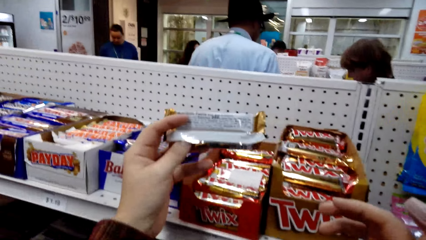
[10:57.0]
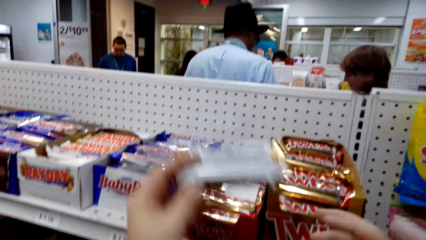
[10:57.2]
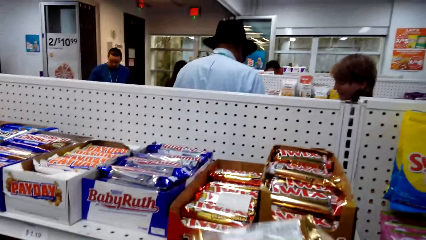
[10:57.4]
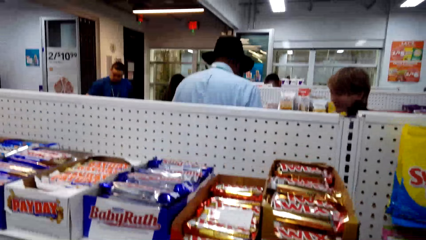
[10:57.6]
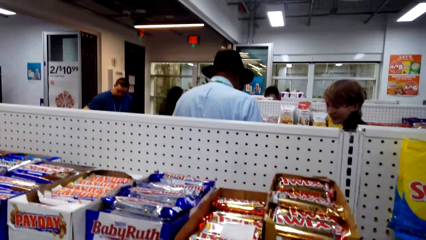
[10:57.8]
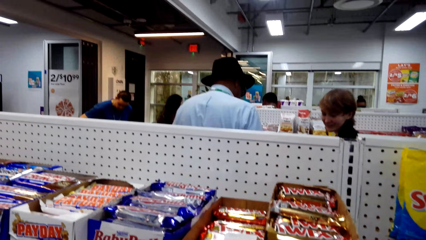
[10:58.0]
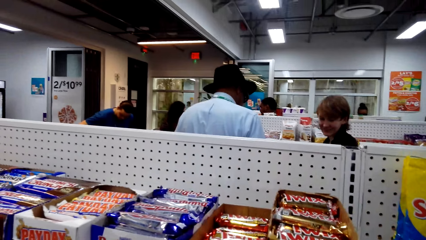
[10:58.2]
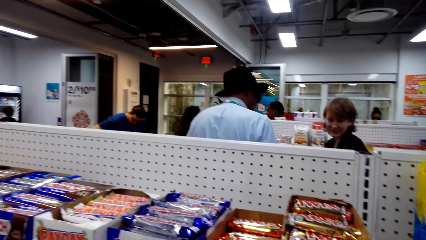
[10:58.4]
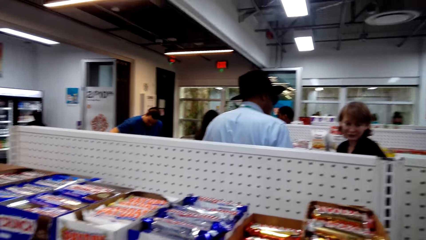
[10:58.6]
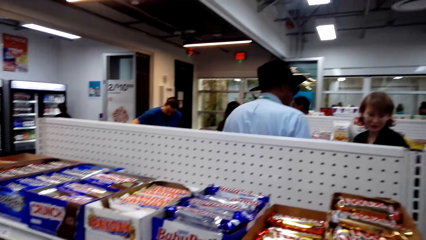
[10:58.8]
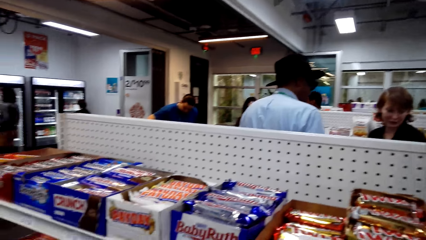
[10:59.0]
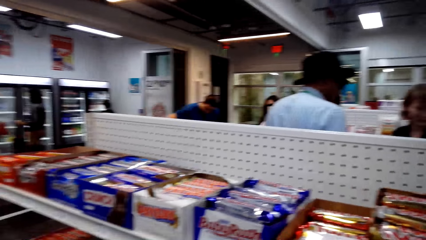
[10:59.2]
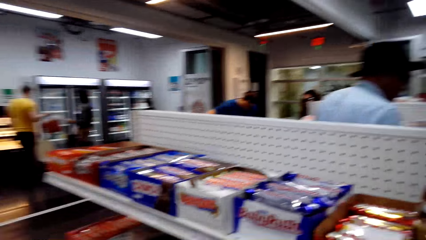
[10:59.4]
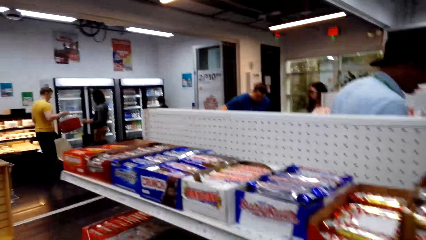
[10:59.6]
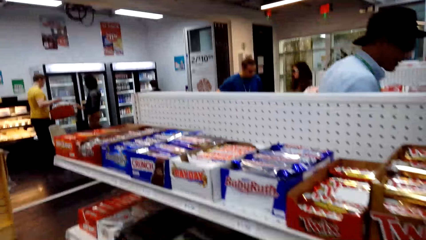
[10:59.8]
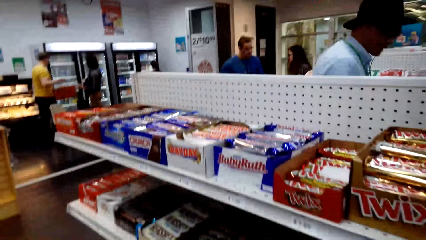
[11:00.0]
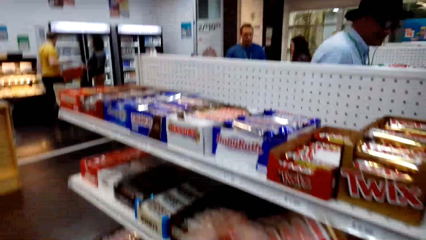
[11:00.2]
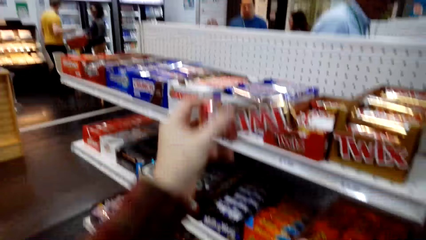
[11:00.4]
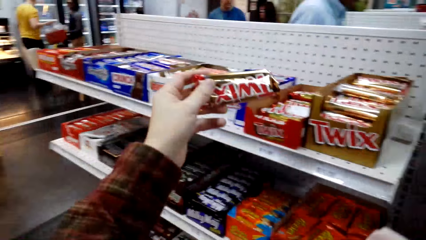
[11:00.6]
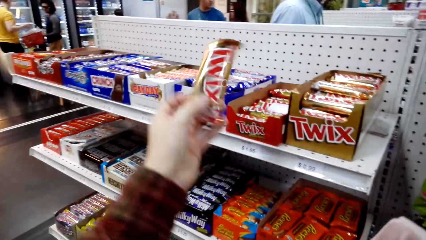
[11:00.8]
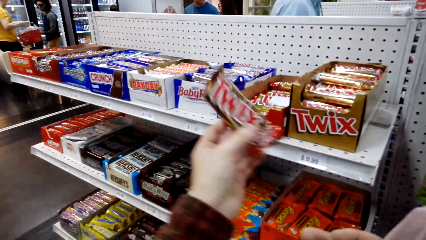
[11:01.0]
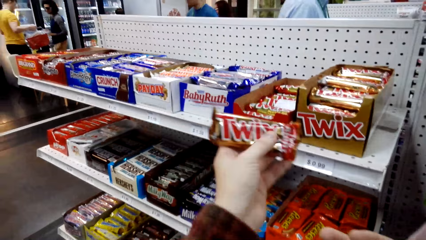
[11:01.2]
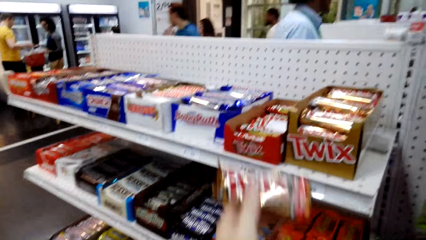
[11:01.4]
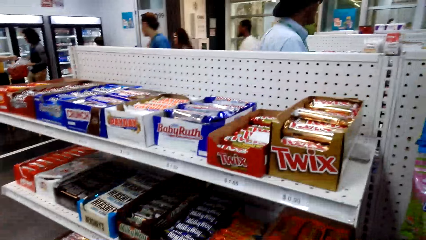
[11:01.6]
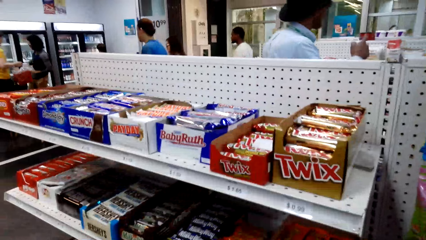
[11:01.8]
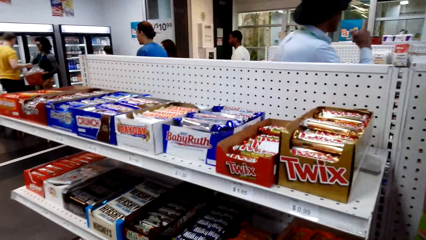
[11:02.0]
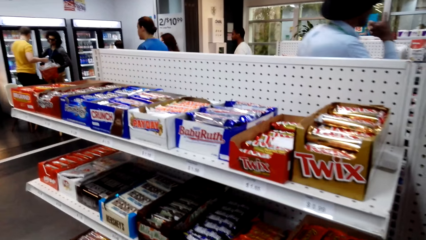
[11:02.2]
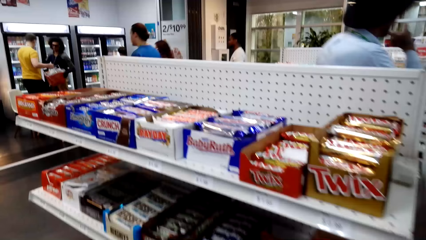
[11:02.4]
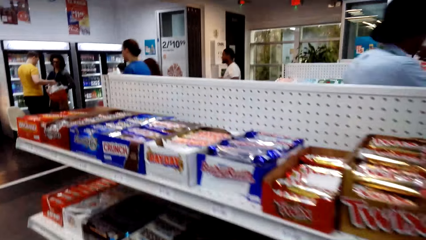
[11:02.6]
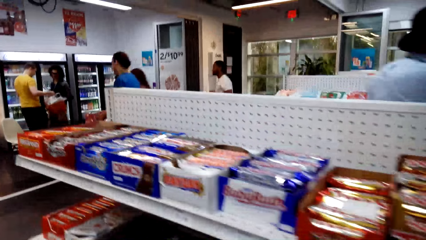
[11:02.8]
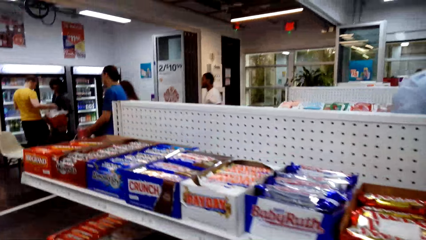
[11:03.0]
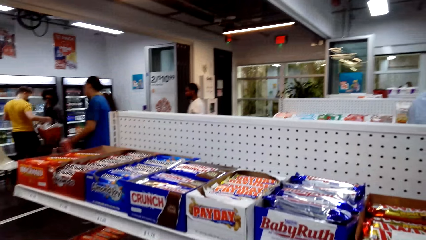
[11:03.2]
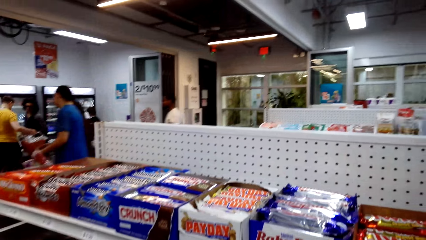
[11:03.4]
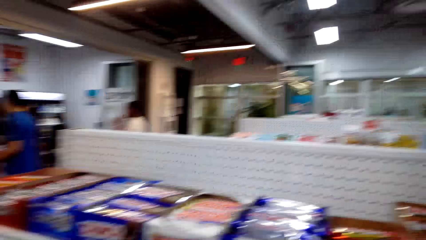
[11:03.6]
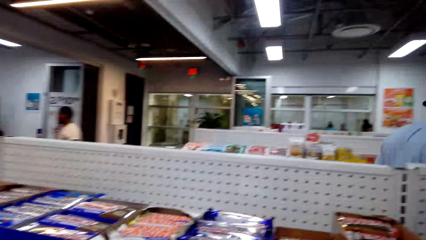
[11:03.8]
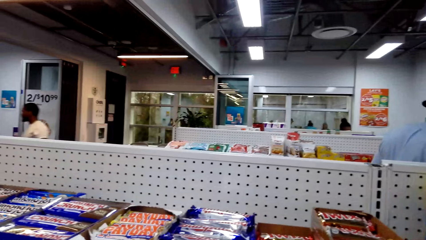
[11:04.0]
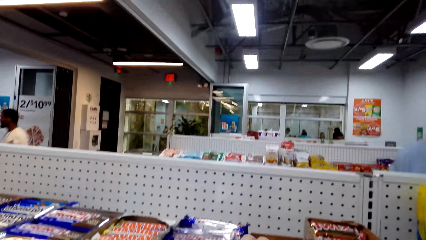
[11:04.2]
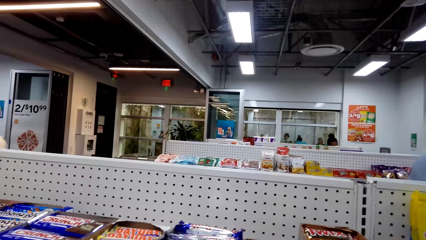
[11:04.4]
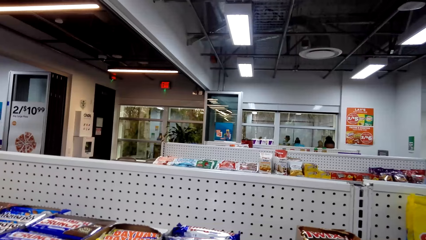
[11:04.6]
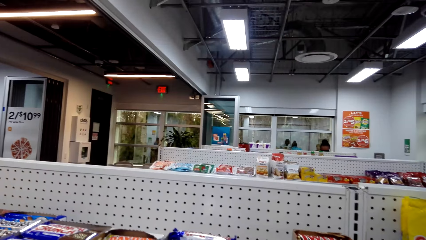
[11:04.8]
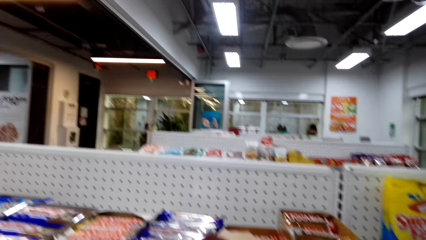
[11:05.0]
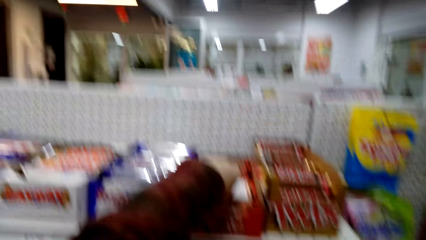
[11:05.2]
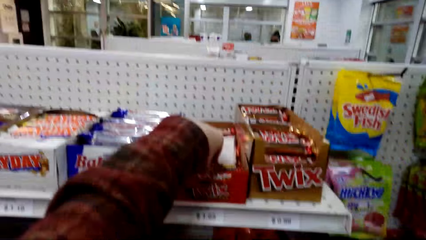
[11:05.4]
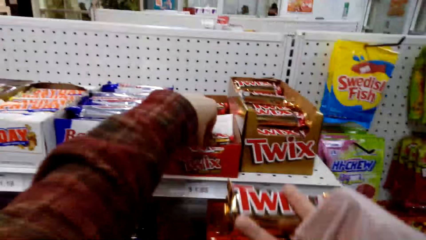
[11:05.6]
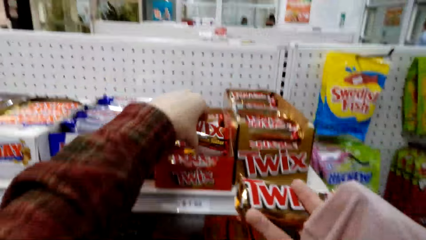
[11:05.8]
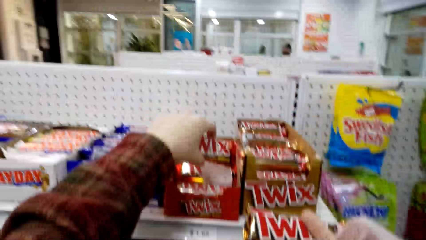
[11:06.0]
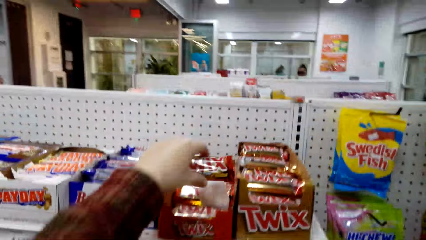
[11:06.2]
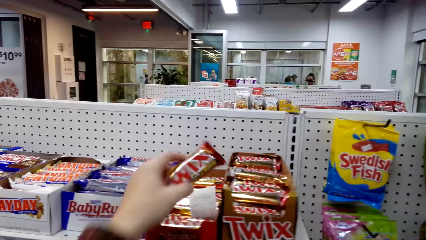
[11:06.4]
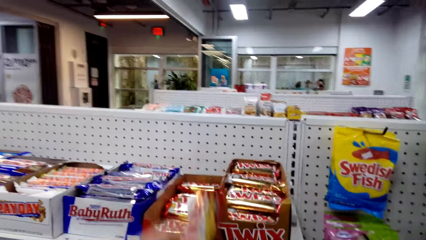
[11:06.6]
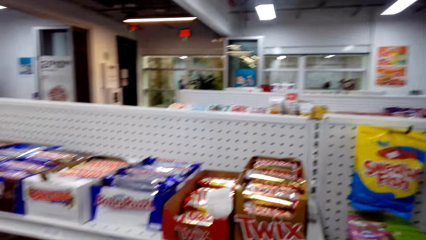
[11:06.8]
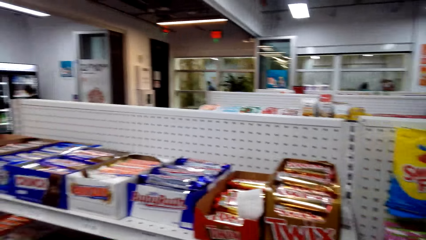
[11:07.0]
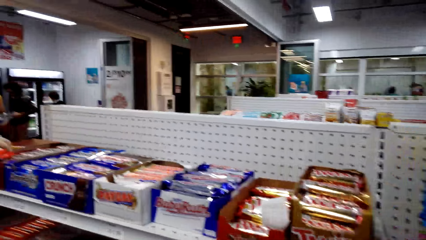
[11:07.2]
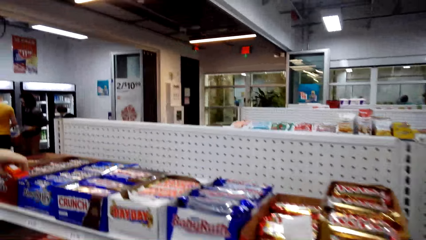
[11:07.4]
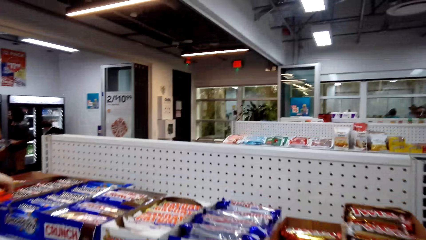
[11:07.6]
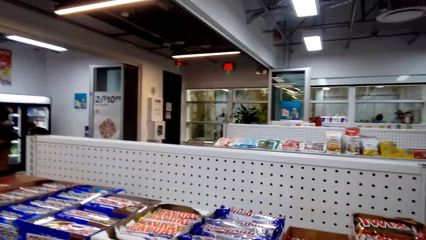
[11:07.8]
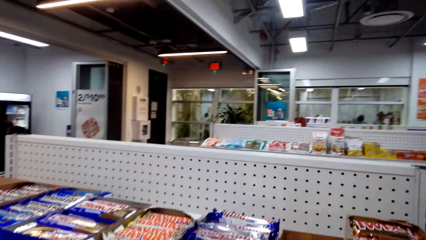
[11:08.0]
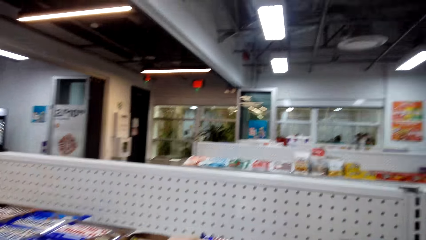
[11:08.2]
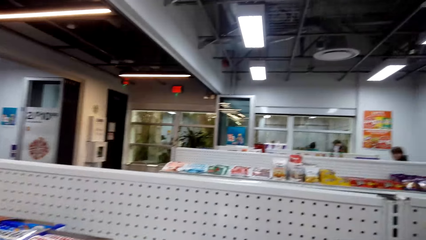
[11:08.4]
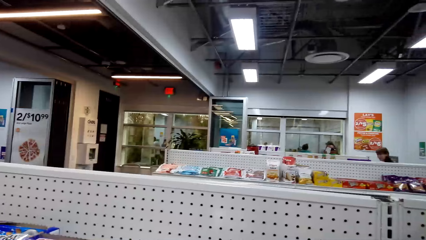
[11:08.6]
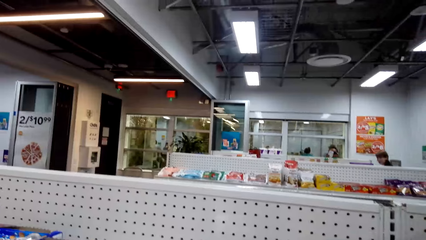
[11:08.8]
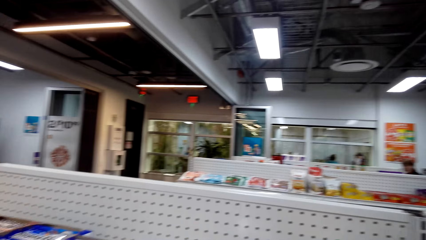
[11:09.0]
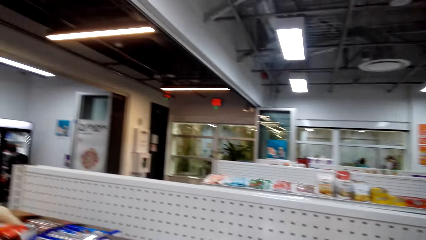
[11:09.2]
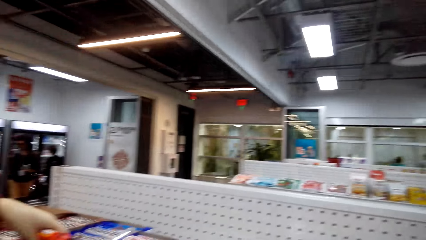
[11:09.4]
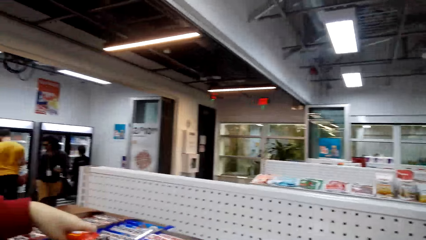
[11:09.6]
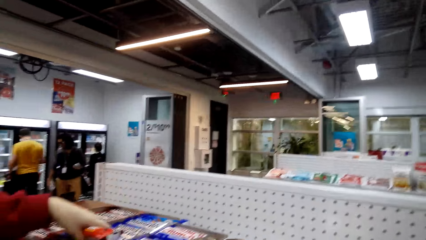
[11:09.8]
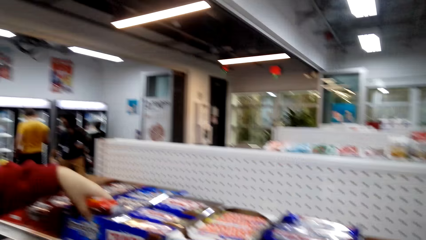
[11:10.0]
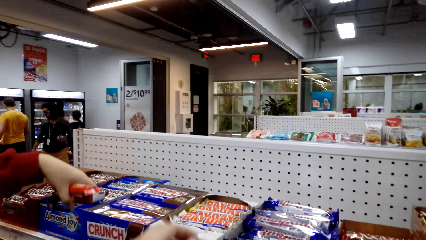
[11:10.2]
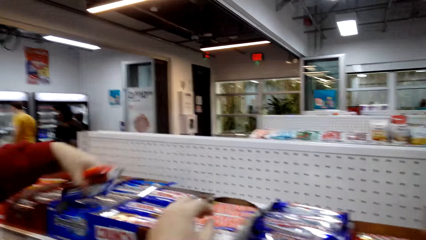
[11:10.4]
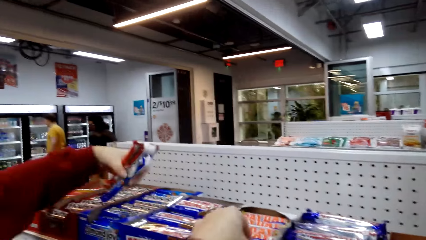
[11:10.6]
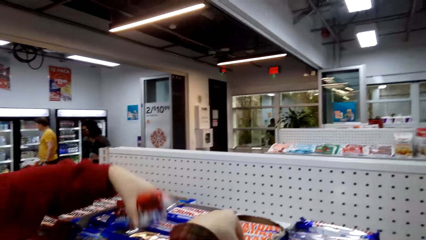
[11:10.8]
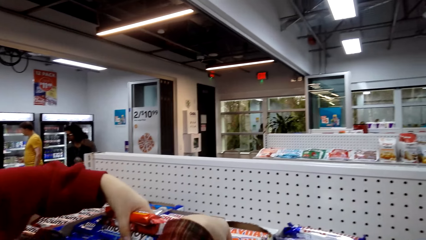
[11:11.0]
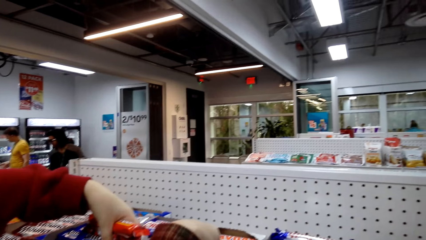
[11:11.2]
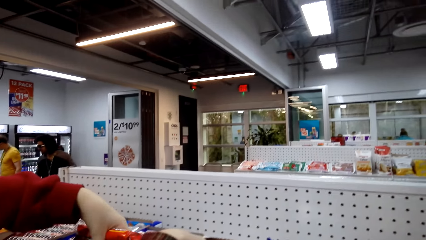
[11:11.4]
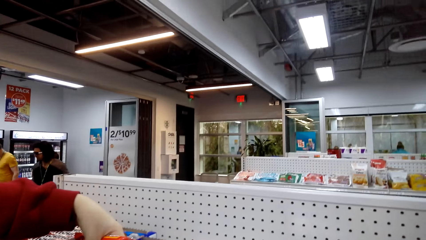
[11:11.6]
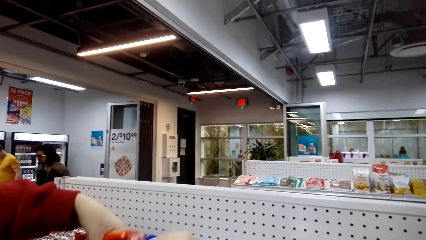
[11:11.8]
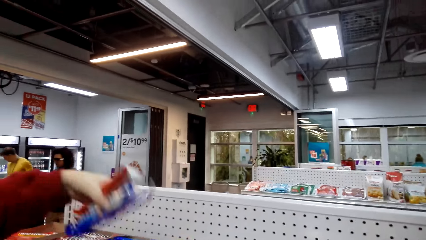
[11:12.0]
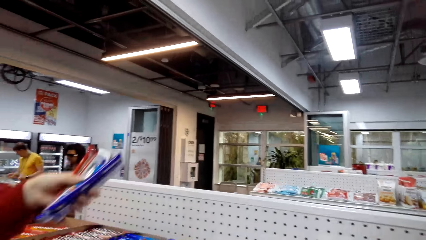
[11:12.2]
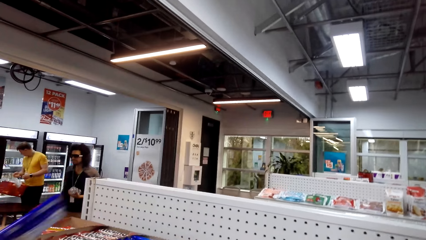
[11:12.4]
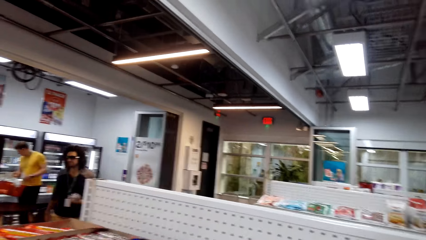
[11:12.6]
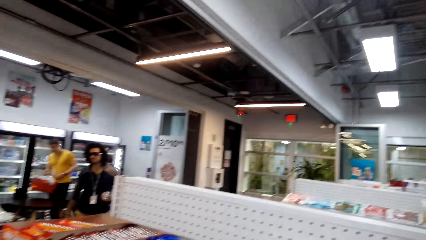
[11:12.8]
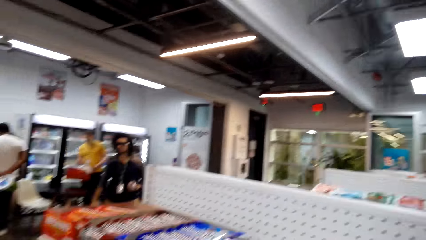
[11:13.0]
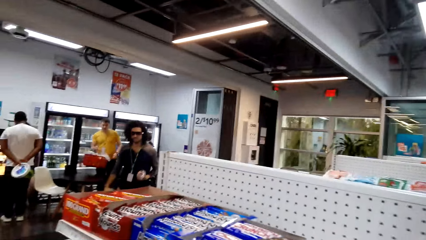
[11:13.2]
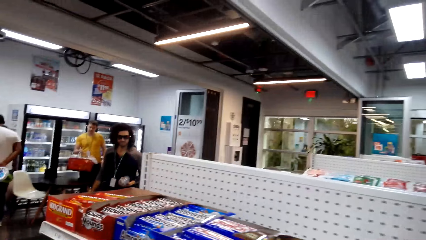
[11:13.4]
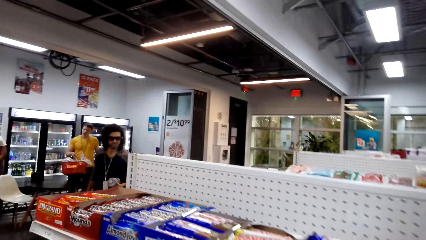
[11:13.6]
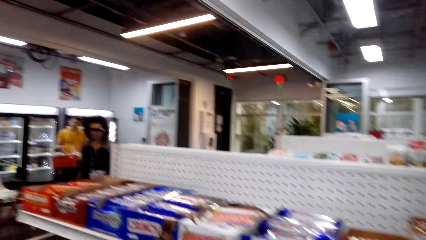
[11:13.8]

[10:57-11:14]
The camera wearer looks at the shelf. A person talks. The camera wearer talks. They take a candy and talk. The person takes candies and talks.
